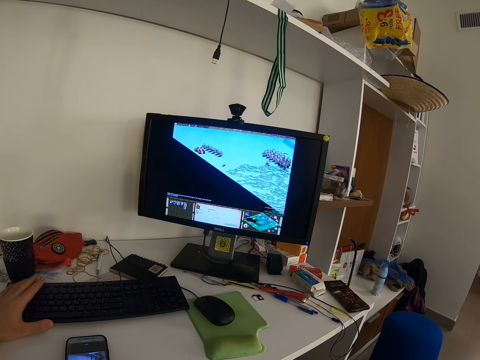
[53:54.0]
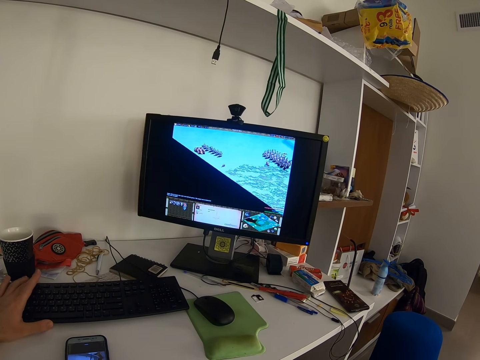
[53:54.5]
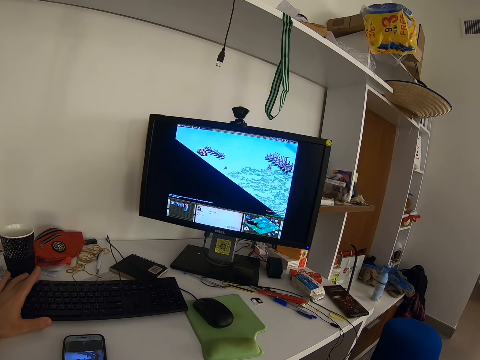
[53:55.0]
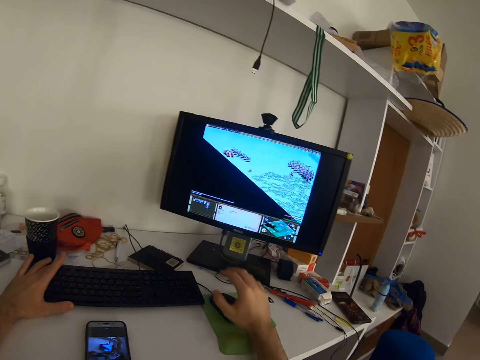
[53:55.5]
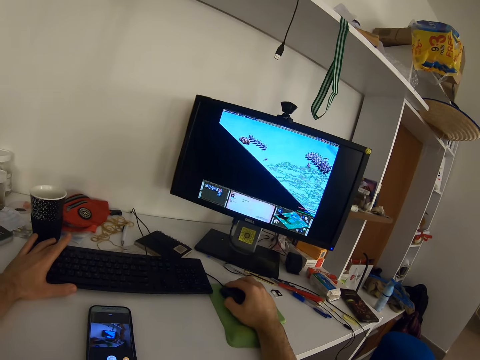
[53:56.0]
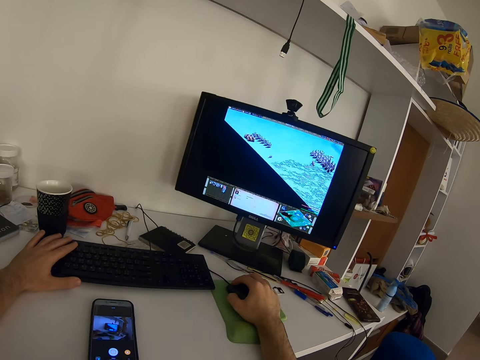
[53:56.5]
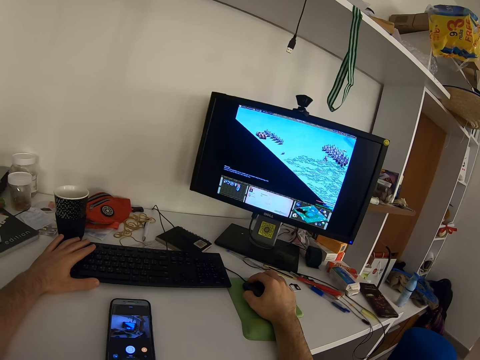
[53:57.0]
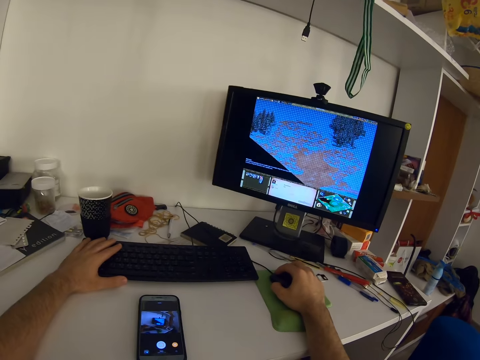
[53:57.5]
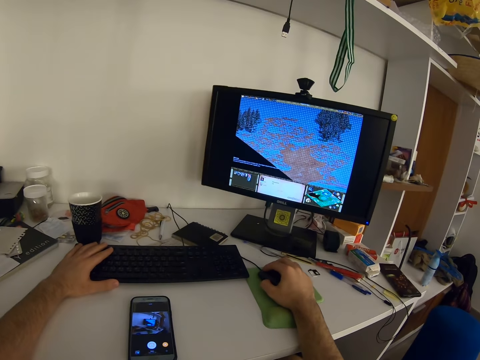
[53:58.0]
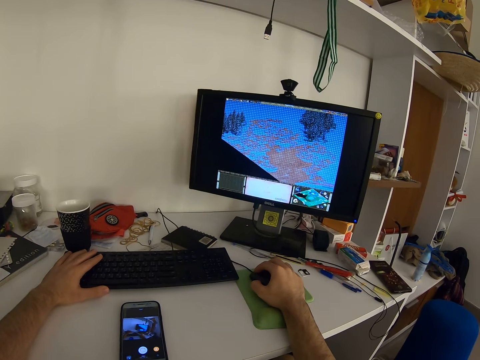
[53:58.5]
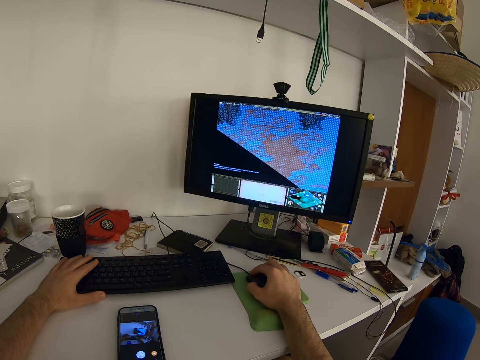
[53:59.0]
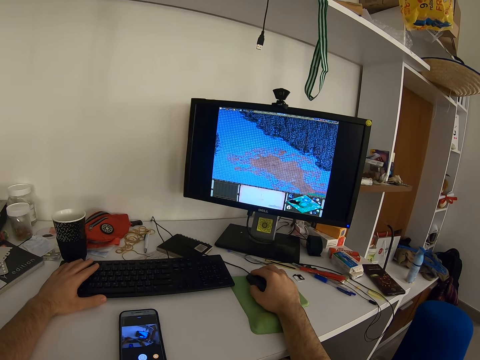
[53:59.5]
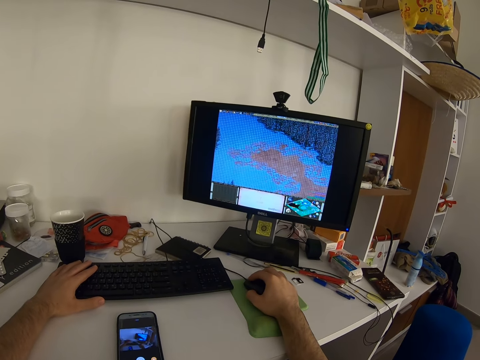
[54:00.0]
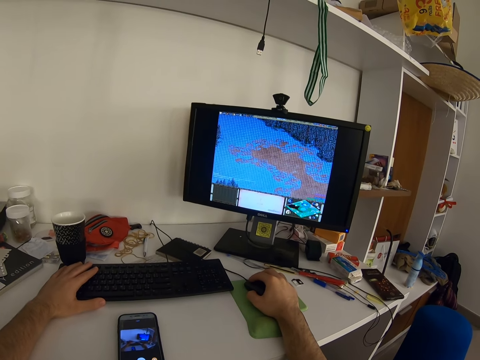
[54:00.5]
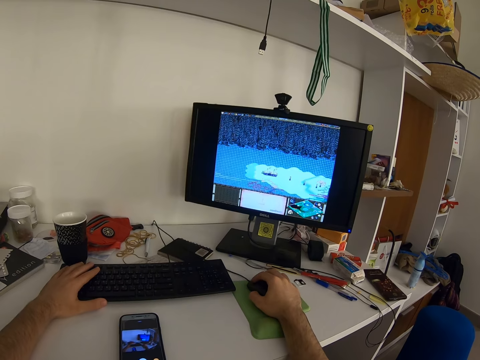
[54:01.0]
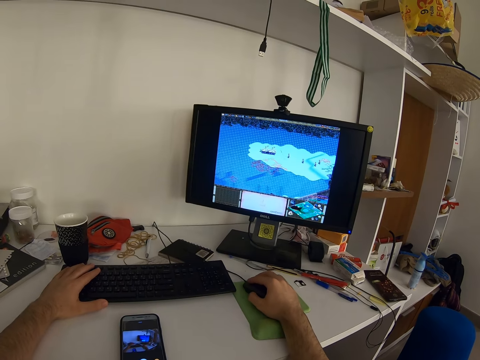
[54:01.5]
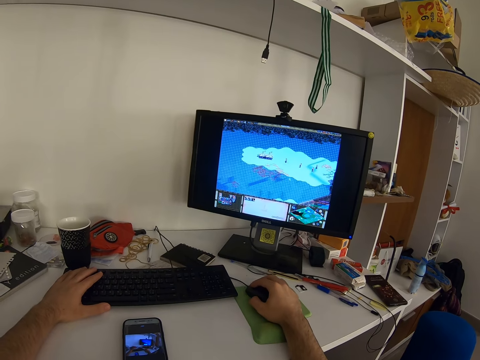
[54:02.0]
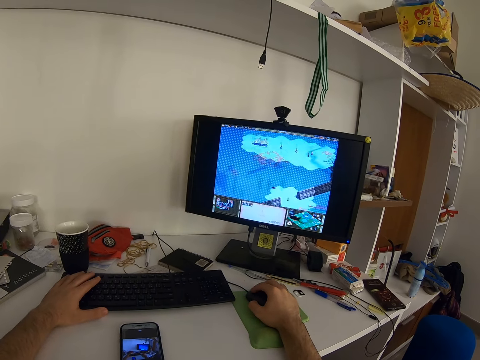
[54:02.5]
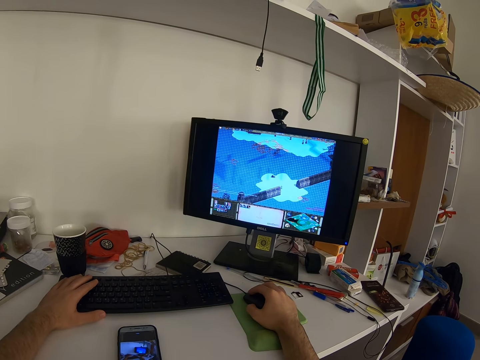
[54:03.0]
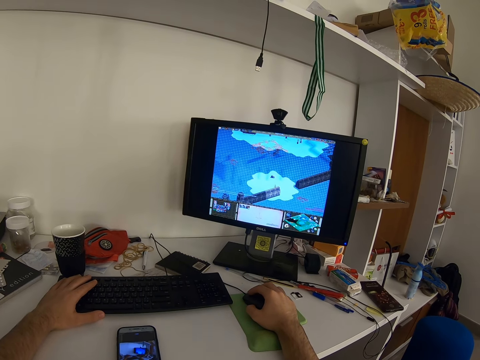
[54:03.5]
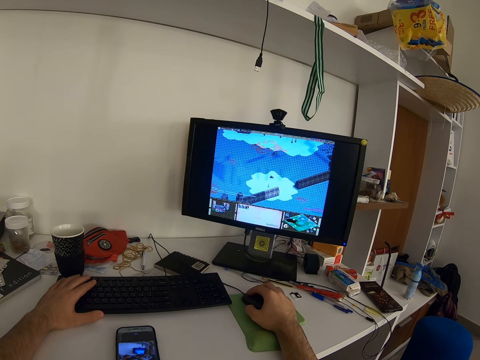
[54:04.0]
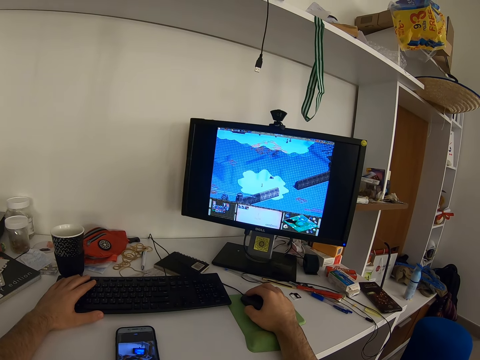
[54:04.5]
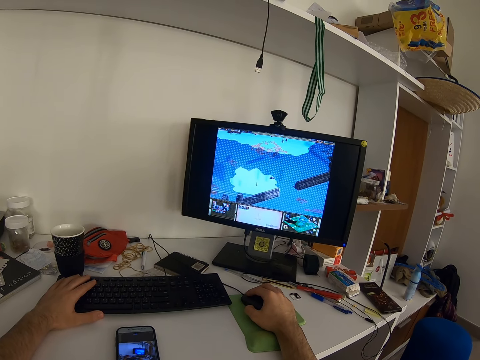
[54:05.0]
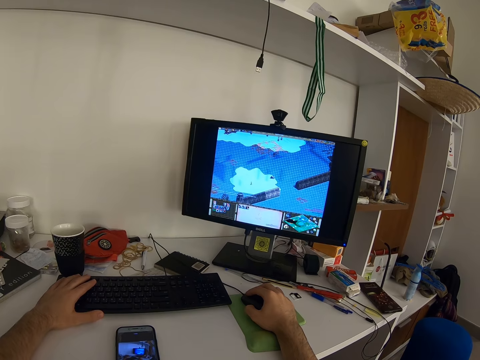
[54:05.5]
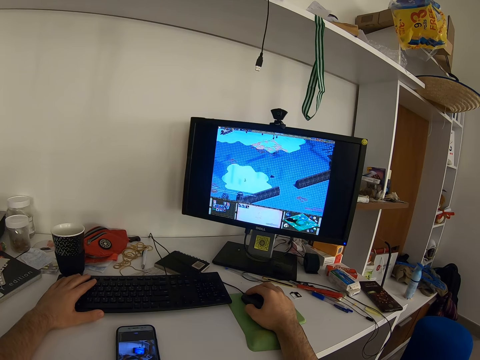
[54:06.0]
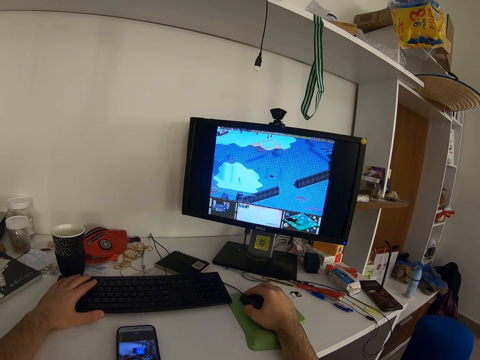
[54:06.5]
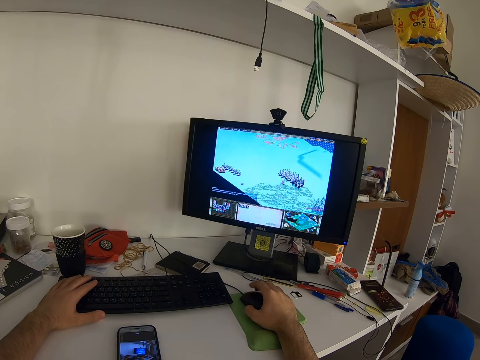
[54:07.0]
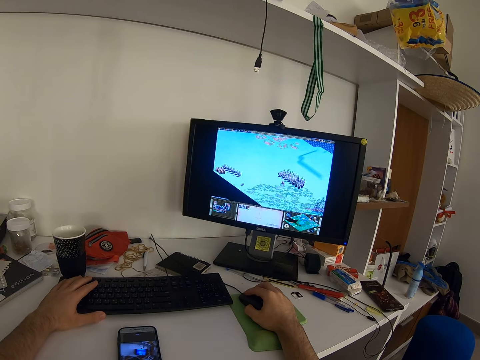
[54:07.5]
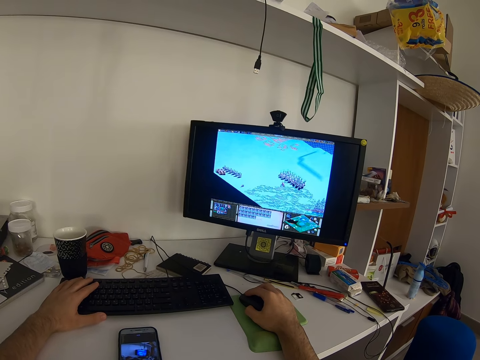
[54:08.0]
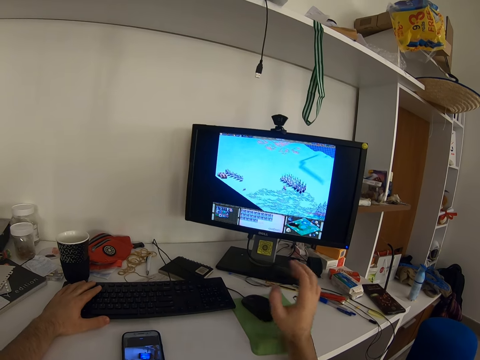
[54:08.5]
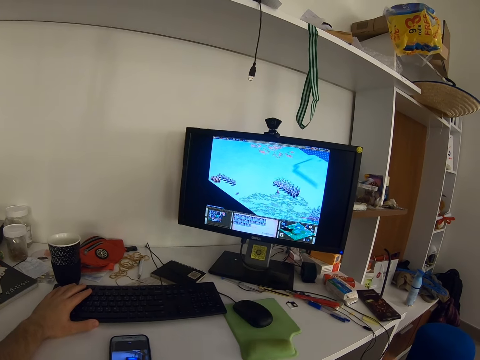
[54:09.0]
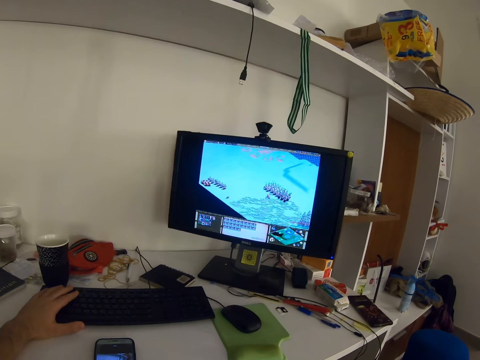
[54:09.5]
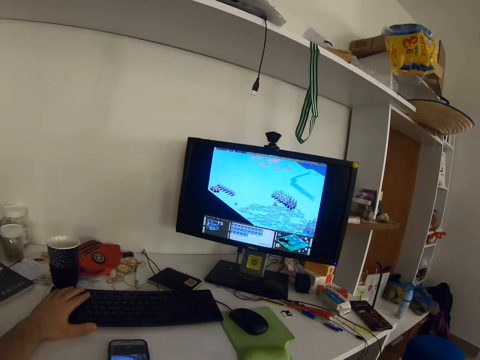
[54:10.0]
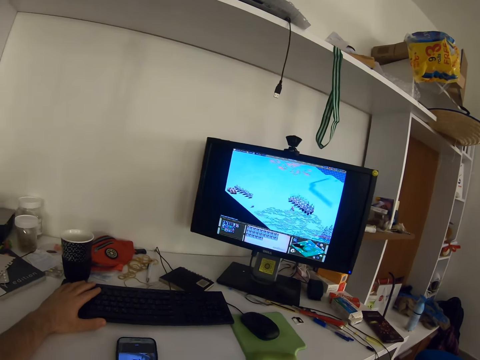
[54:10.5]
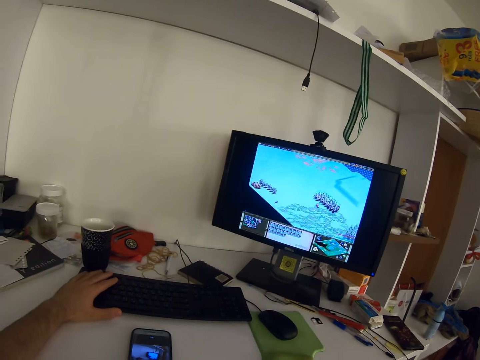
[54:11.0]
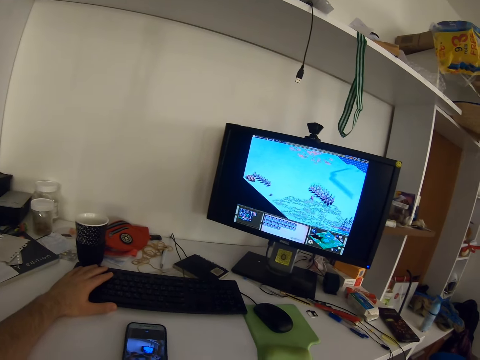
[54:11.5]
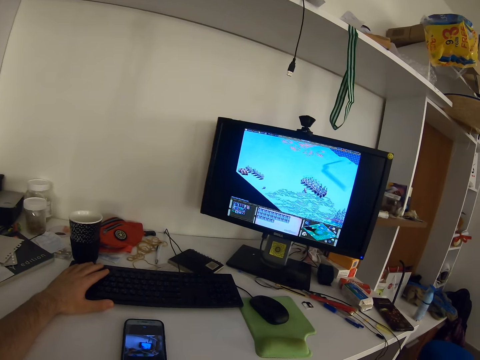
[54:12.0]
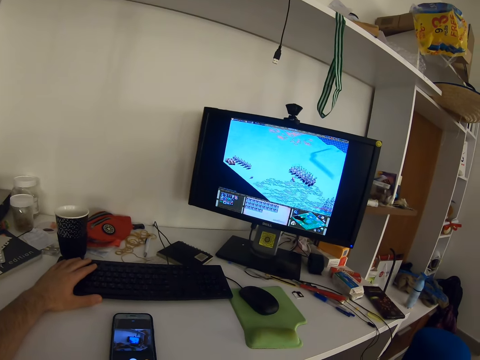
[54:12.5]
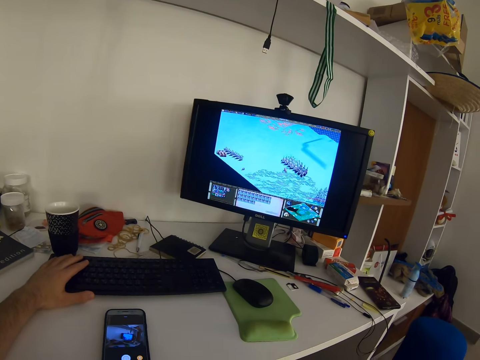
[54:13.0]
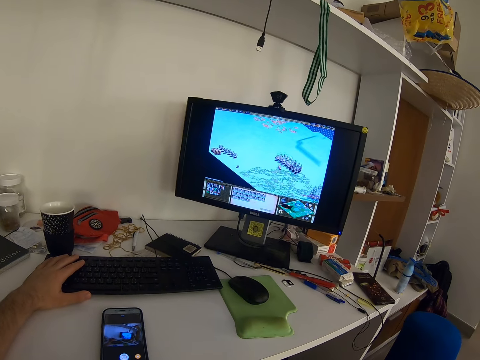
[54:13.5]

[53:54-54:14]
The camera wearer presses the keyboard. He presses the keyboard again. He places his right hand on the mouse. He holds the mouse. He operates the computer. He presses the keyboard. He clicks the mouse. He presses the keyboard again. He touches his face with his right hand. He moves the hand away from the mouse.

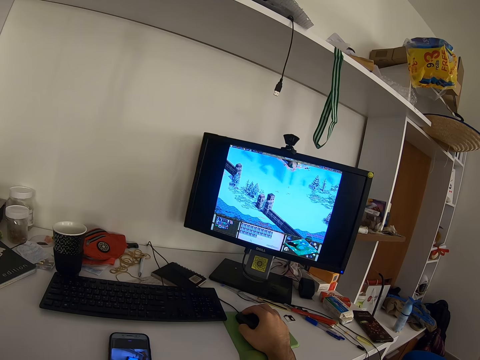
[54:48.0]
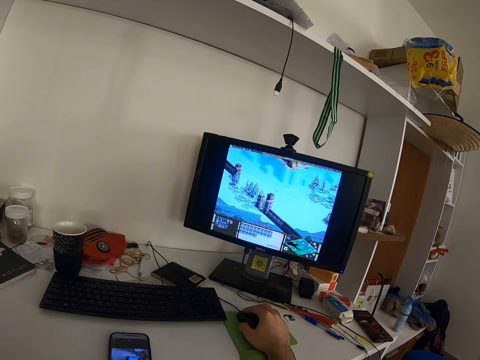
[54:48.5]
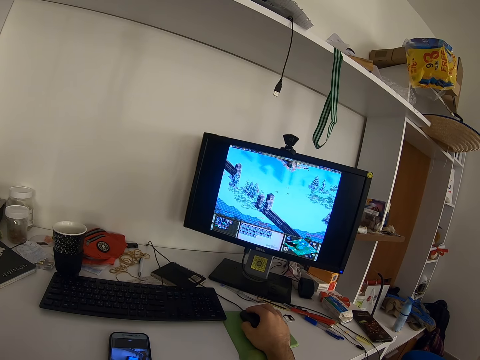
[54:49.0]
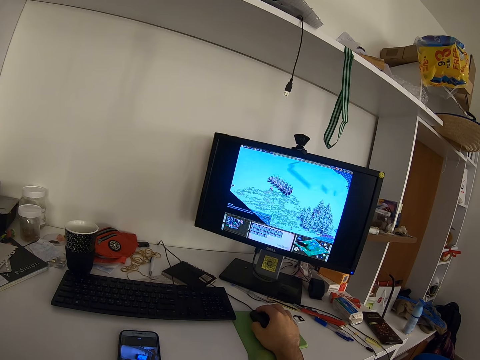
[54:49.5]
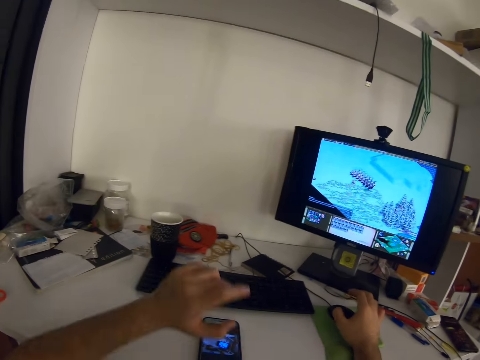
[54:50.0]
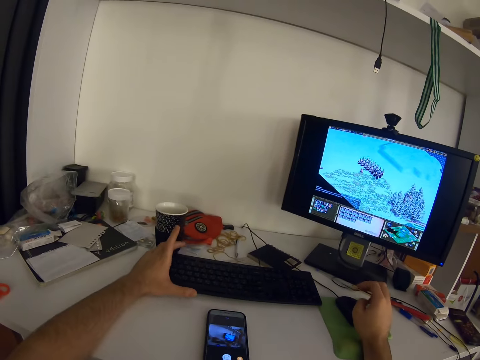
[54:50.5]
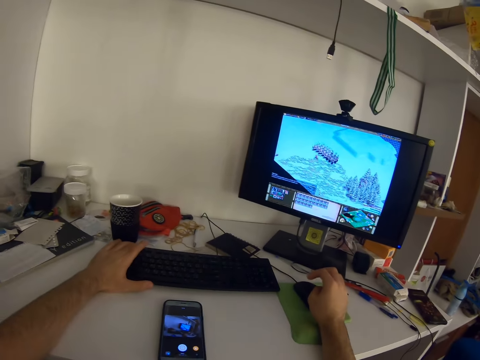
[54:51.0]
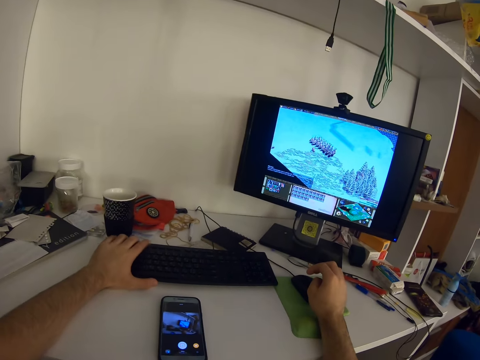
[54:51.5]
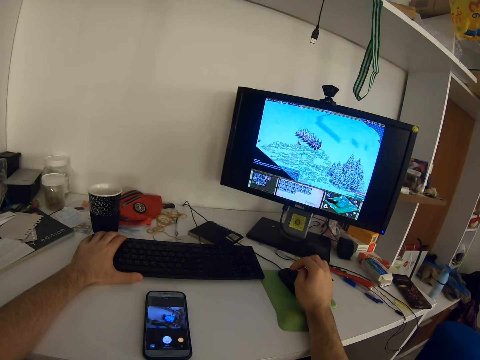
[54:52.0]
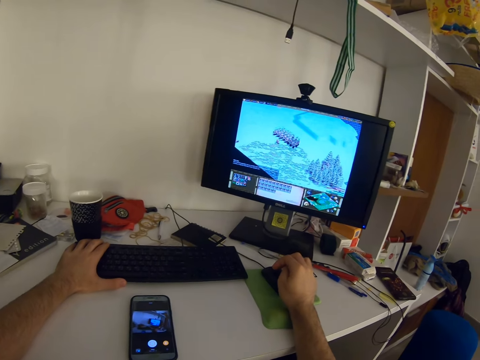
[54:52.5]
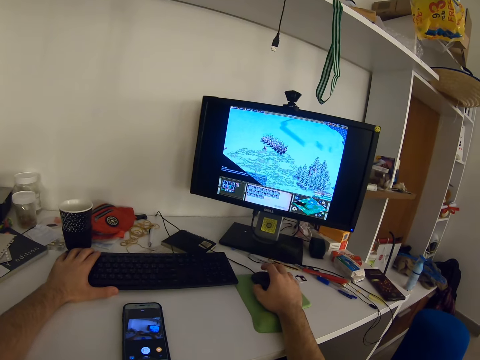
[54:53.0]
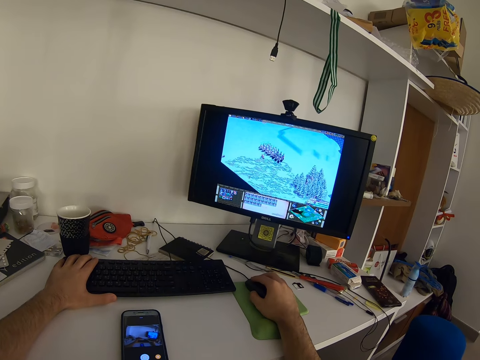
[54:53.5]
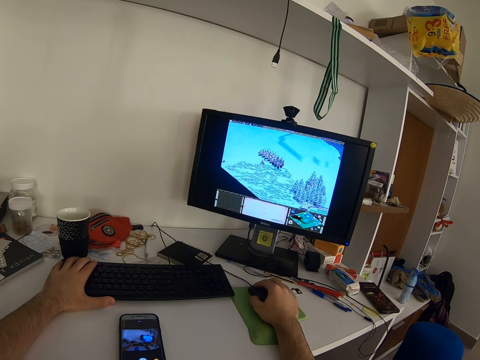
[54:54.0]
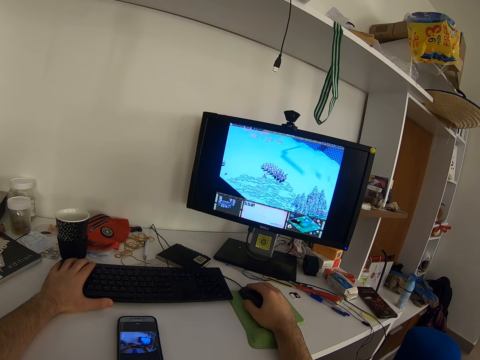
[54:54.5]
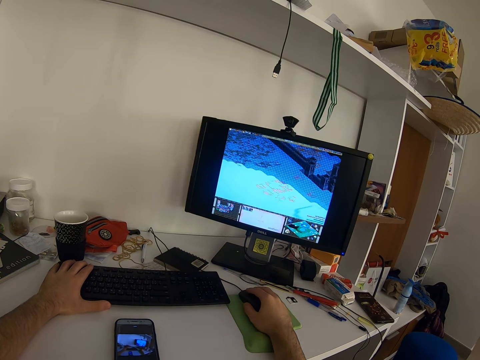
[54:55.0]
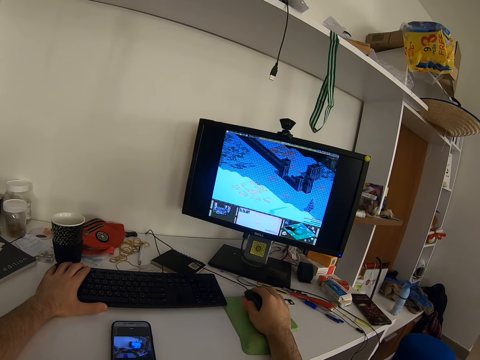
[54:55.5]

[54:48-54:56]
The camera wearer places his left hand on the keyboard. He plays a video game on the desktop computer with the mouse and keyboard.
